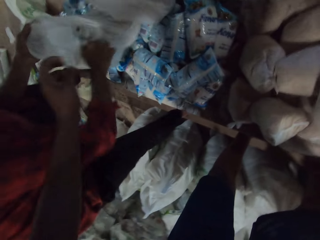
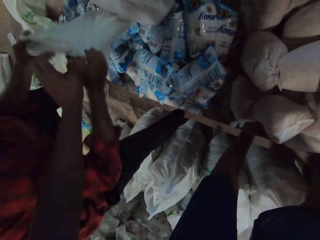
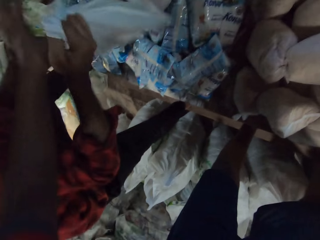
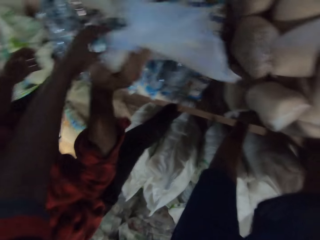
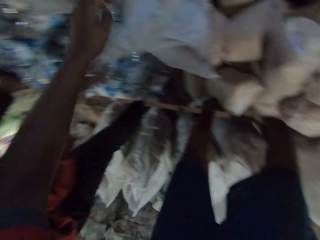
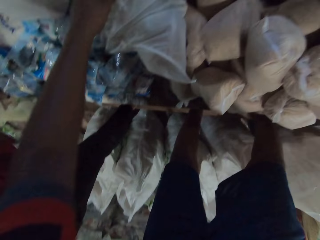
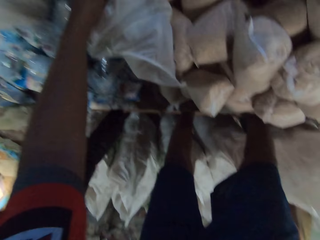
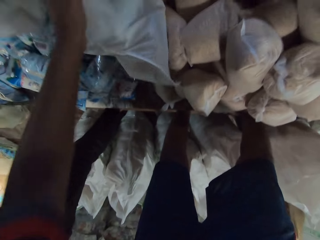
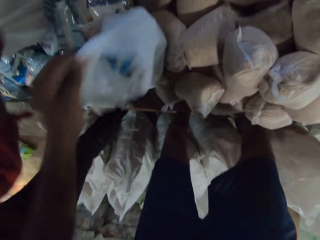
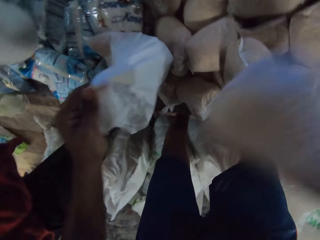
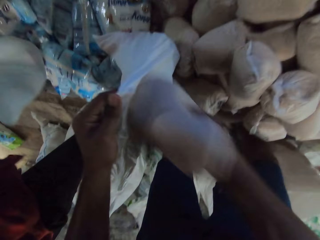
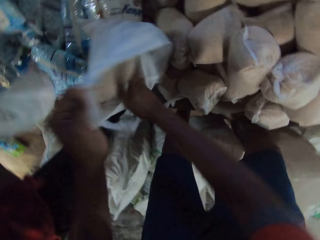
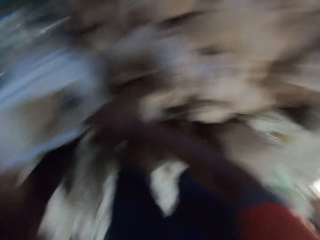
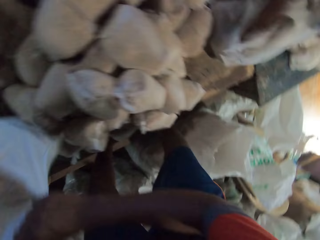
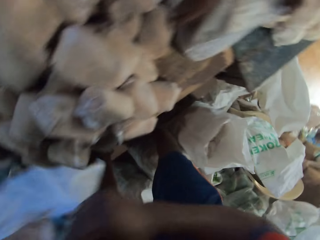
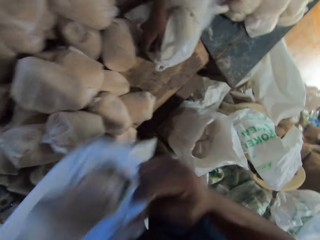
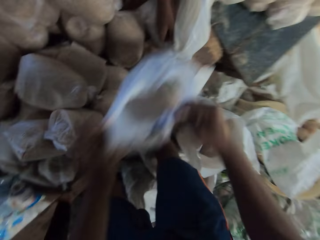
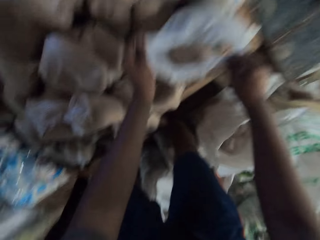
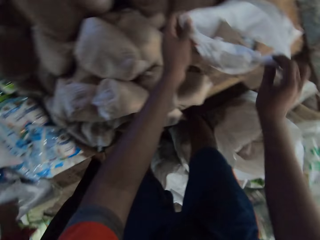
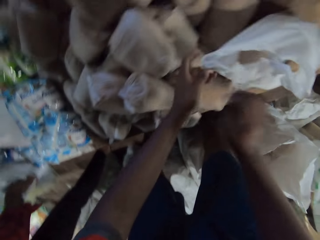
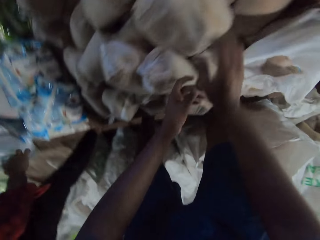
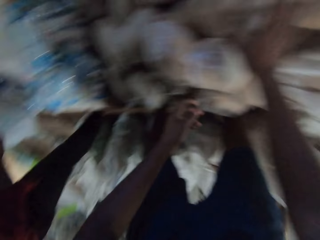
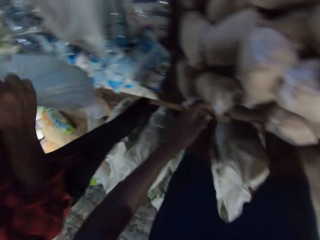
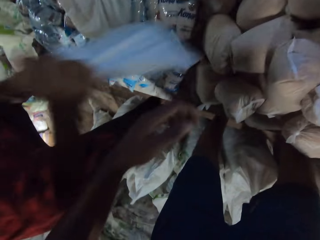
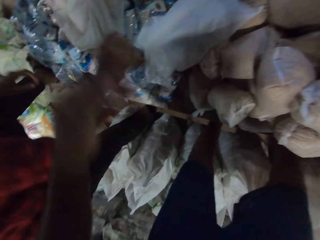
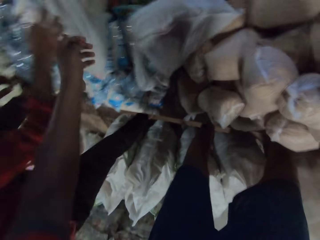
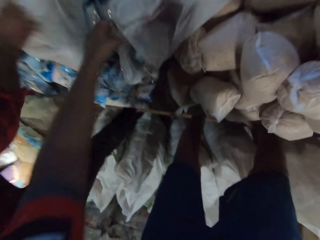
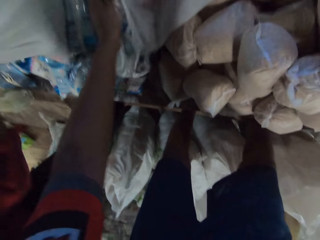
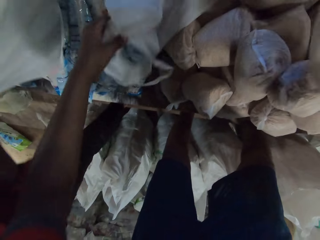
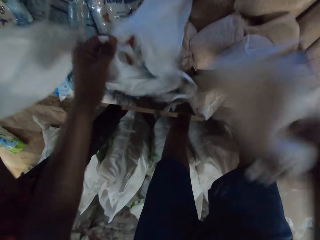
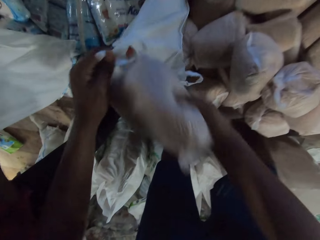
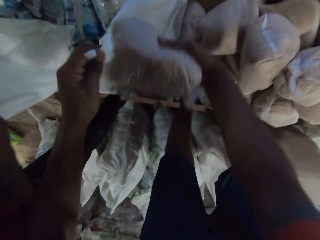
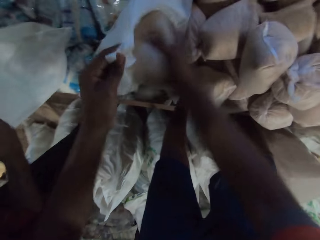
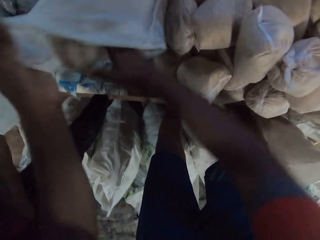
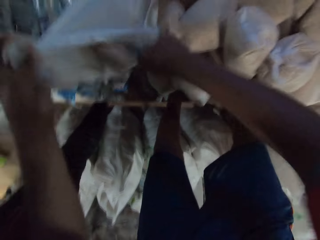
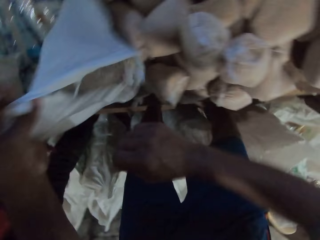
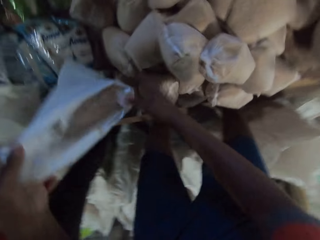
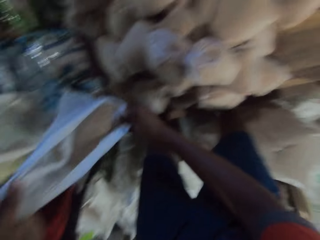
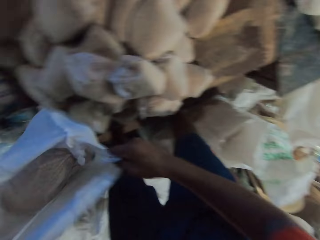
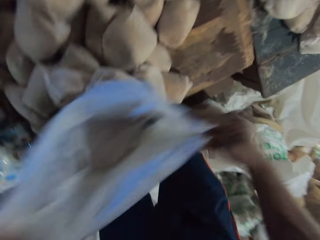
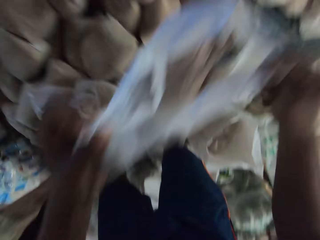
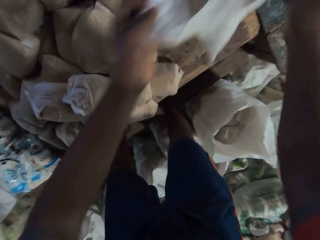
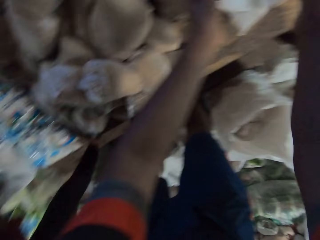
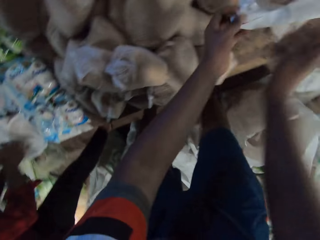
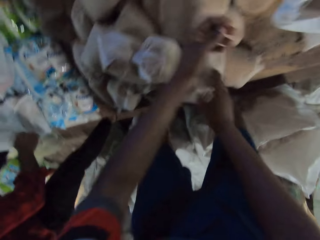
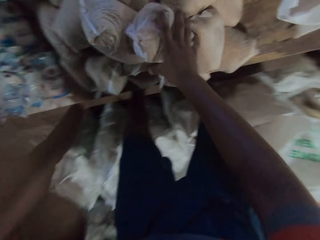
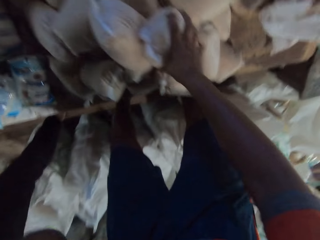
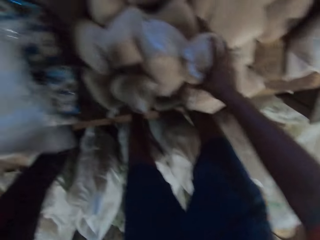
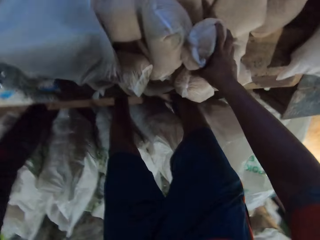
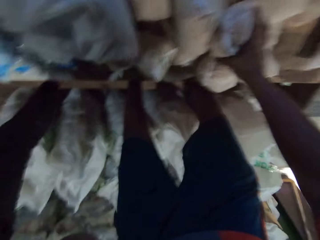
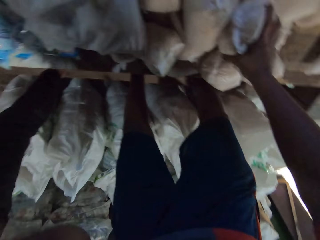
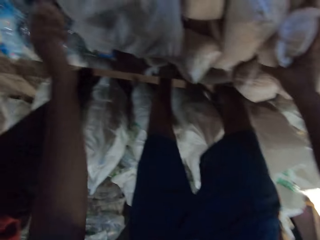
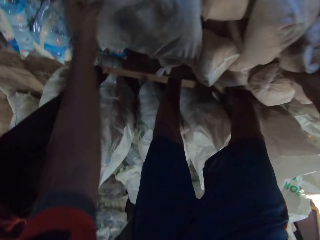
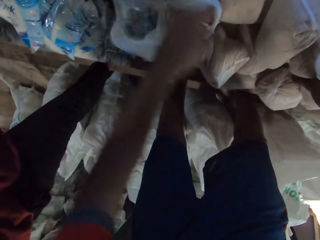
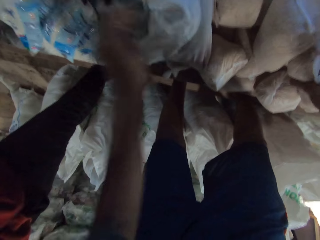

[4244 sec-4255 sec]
The camera wearer picks something. A man holds the bag on the table with both hands. The man places something in the package bag. The man places the bag on the table with his right hand. The camera wearer holds the bag on the table in his left hand. He places the bag of broken wheat in the package bag with his right hand. He lifts the bag from the table with both hands. Another man lifts the bag from the table with both hands. The camera wearer passes the bag to the second man with both hands. The second man picks the package bag. The first man holds a bag in both hands. The camera wearer holds a bag of broken wheat on the table with his right hand. The first man places the bag on the table with his right hand. The first man drops the package bag. The first man picks a bag from the table with his right hand. The camera wearer holds the bag on the table in his left hand. He places the bag of broken wheat in the package bag with his right hand. He lifts the bag from the table with both hands. The first man picks a bag of salt from the table with his right hand. The camera wearer places the bag on the table with both hands. The second man picks the package bag. The first man lifts a bag from the table with both hands. The camera wearer holds a bag of broken wheat on the table with his right hand. The second man picks the bag from the table with his right hand. The camera wearer picks something. The first man places the bag on the table with his right hand. The first man drops the package bag. The camera wearer holds the bag on the table in his left hand.

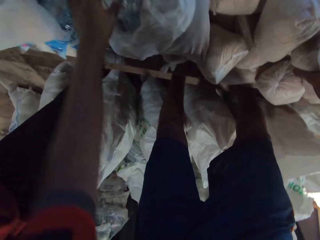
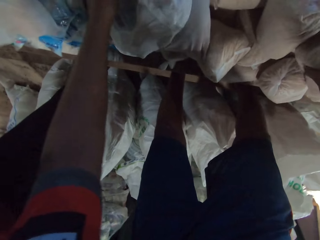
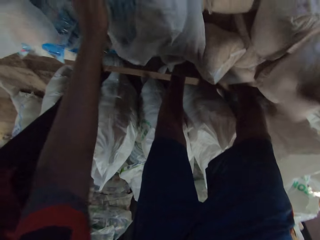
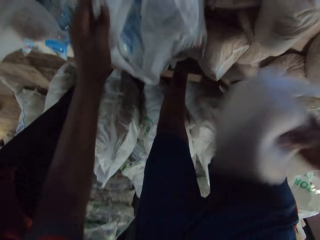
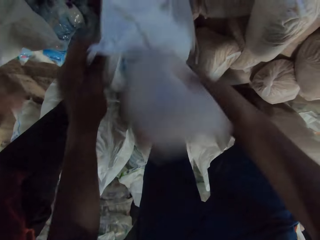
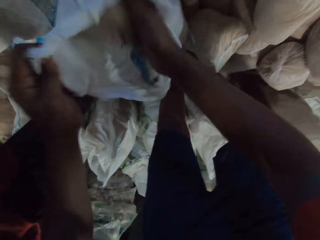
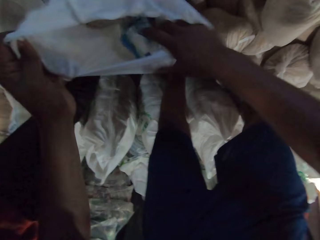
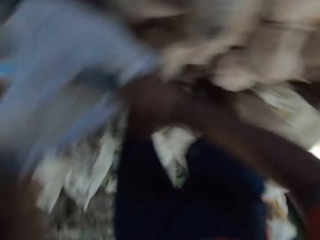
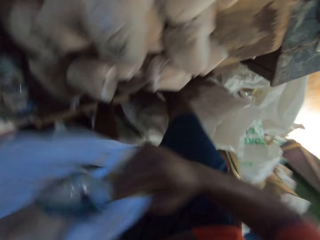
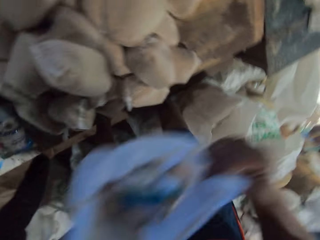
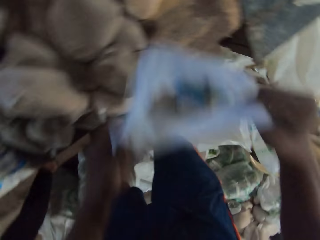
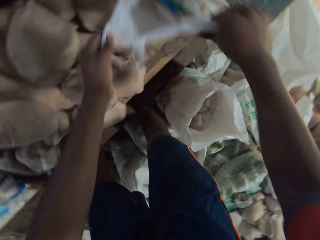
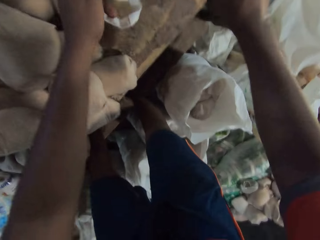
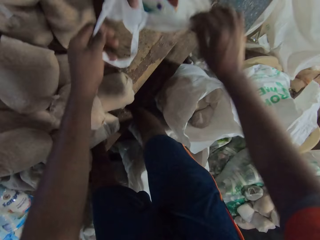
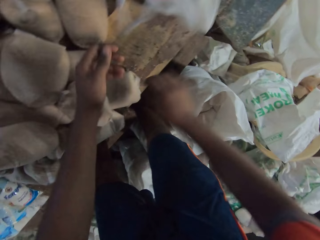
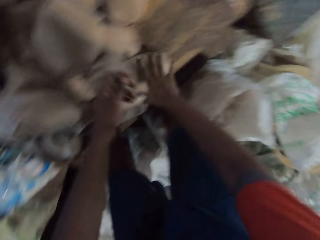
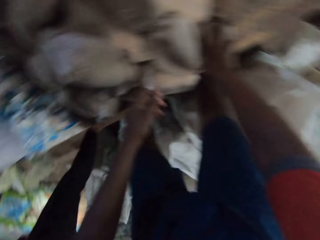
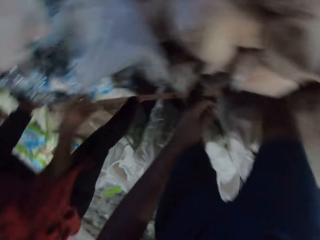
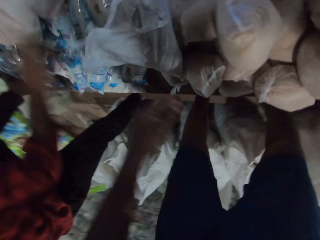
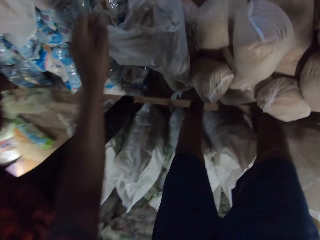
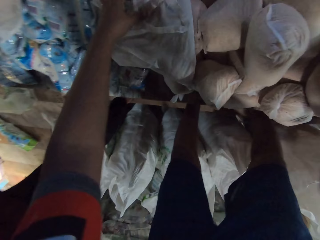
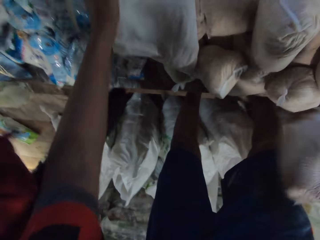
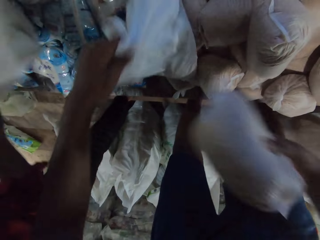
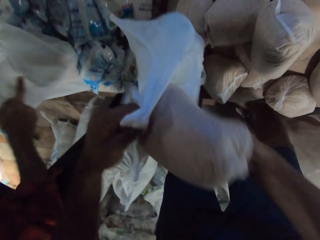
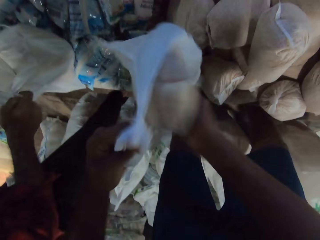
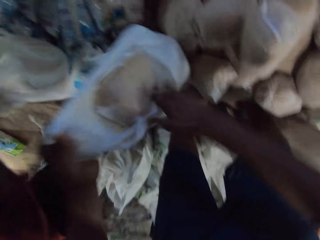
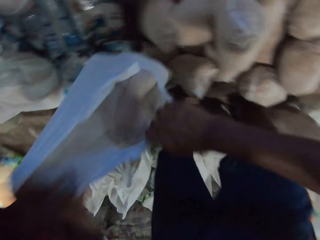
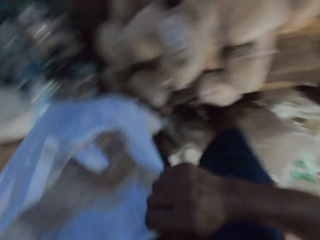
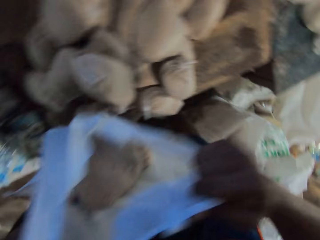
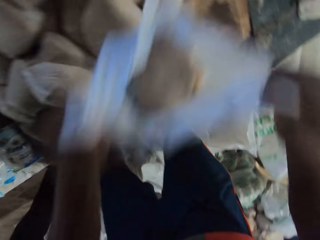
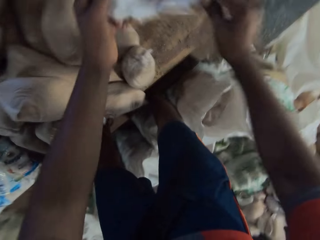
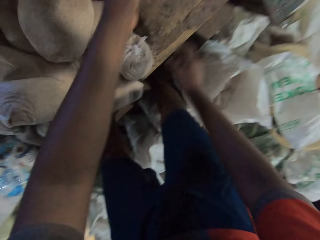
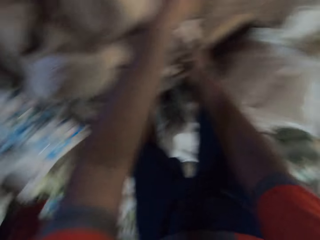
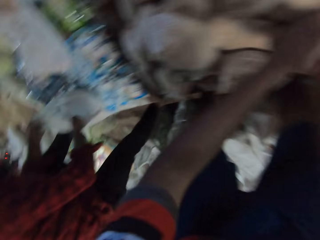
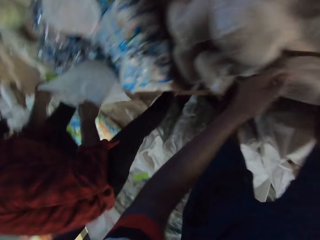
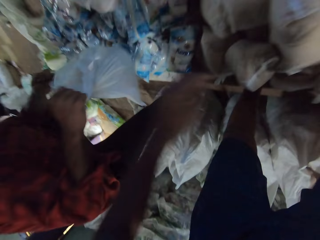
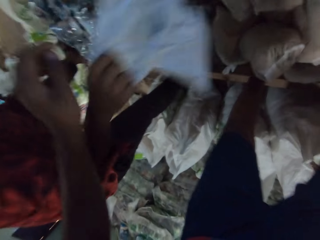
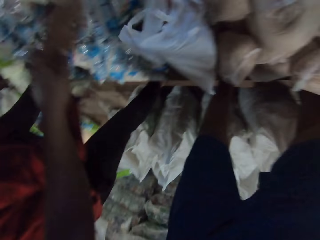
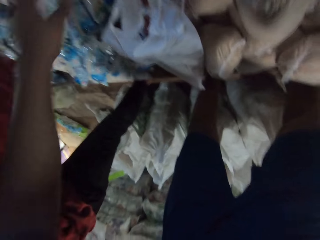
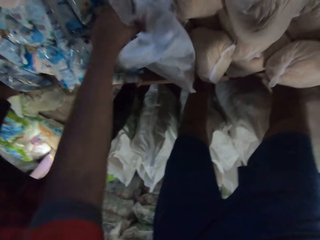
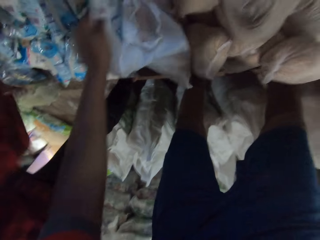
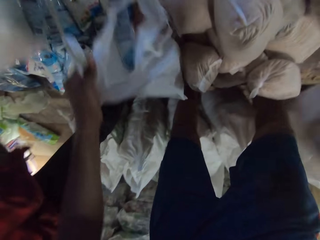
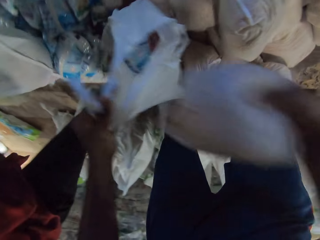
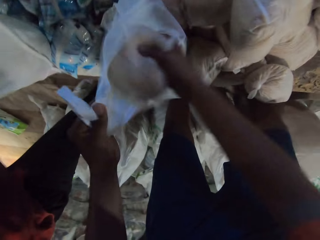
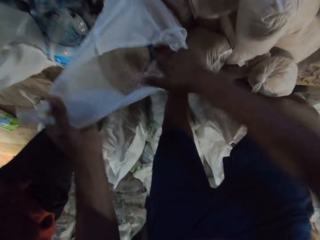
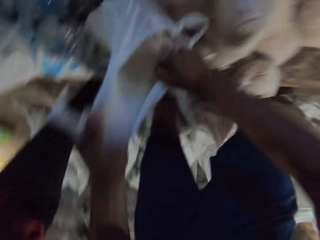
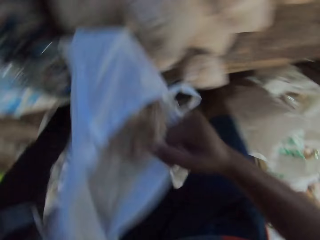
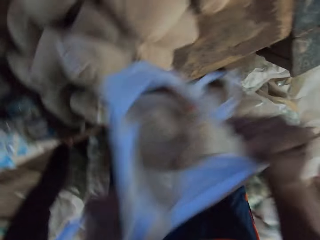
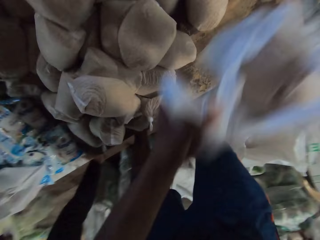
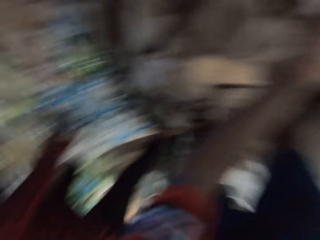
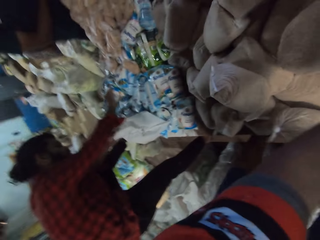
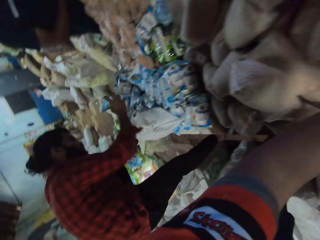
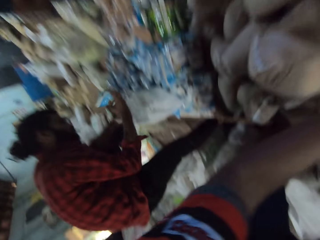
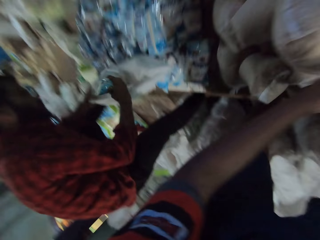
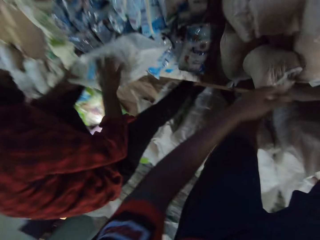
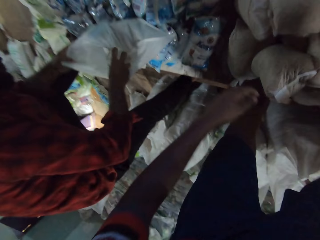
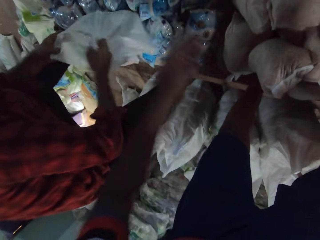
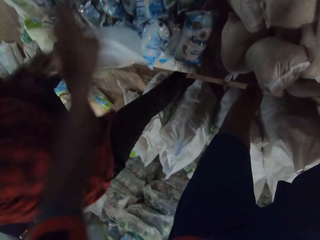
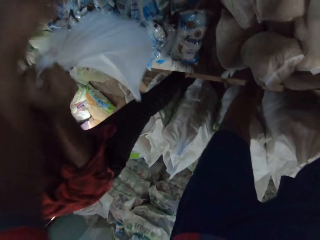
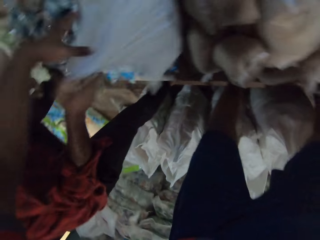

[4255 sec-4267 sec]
The camera wearer picks up the bag of broken wheat from the table with his right hand. He places the bag of broken wheat in the bag with his right hand. A man opens a bag on the table with his right hand. The camera wearer lifts the bag from the table with both hands. He places the bag on the table with both hands. Another man picks up the bag from the table with his right hand. The camera wearer picks up the bag of broken wheat from the table with his right hand. The first man places the bag on the table with his right hand. The camera wearer holds the bag on the table in his left hand. The first man moves the bag on the table with his right hand. The camera wearer places the bag of broken wheat in the bag with his right hand. He lifts the bag from the table with both hands. He passes the bag to the other man with both hands. The other man picks up the package bag. The camera wearer holds the bag of broken wheat on the table with his right hand. The first man holds the bag on the table with both hands. The camera wearer picks up something. The first man lifts the bag from the table with his right hand, places the bag on the table with his right hand and moves the bag on the table with his right hand. The camera wearer holds the bag on the table in his left hand. He places the bag of broken wheat in the bag with his right hand. He lifts the bag from the table with both hands. He passes the bag to the other man with both hands. The first man picks up a bag of salt from the table with his right hand. The other man picks up the package bag. The first man places the bag of salt in the bag with his right hand.
